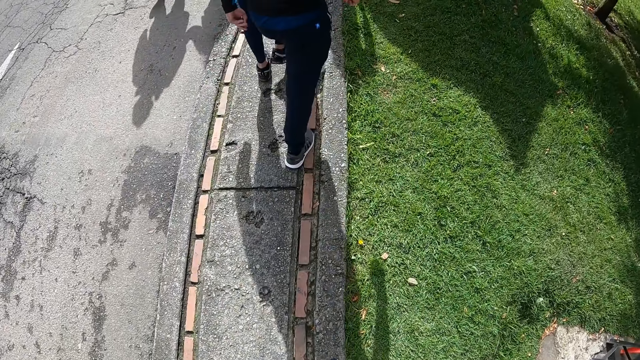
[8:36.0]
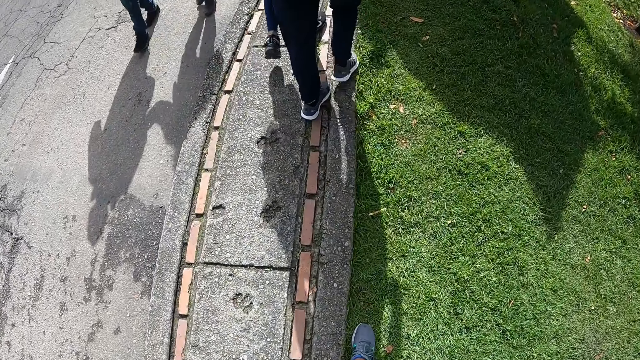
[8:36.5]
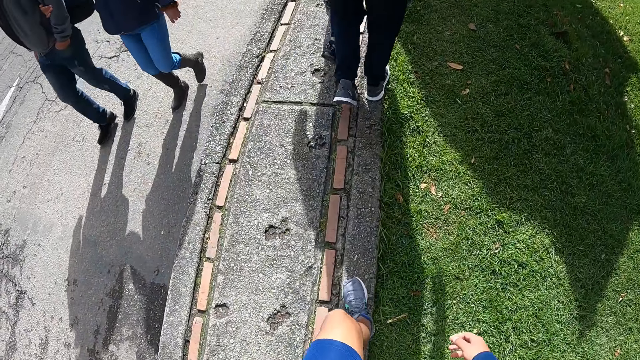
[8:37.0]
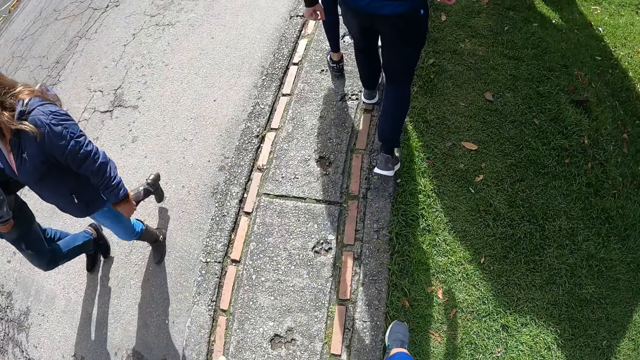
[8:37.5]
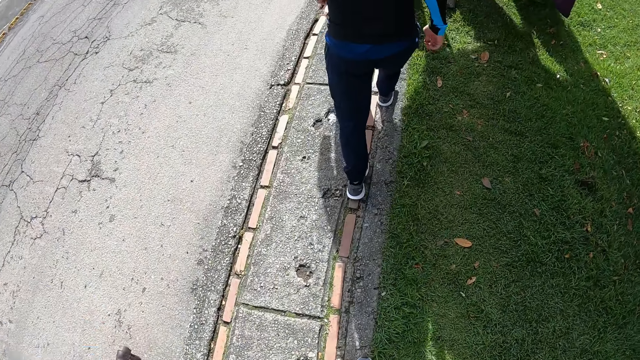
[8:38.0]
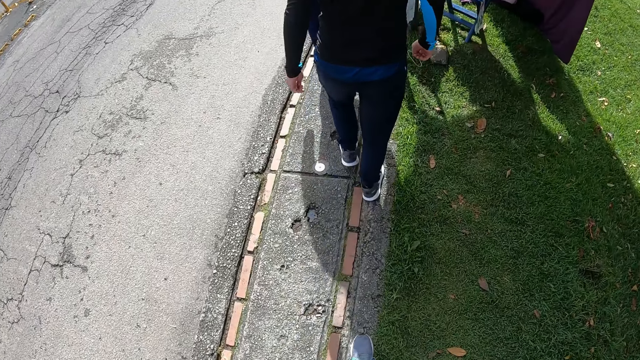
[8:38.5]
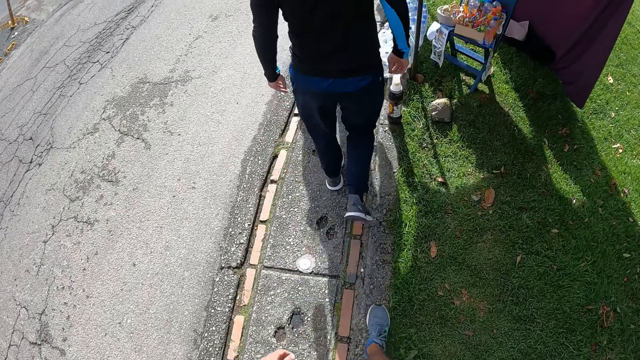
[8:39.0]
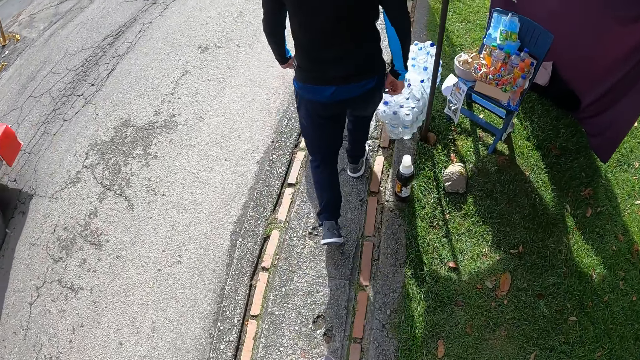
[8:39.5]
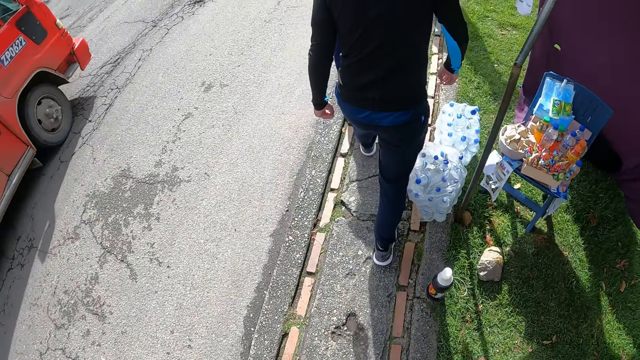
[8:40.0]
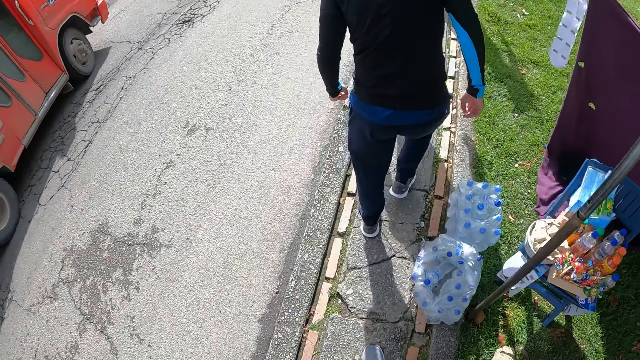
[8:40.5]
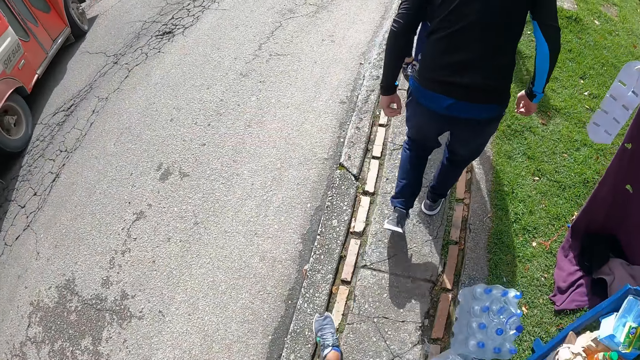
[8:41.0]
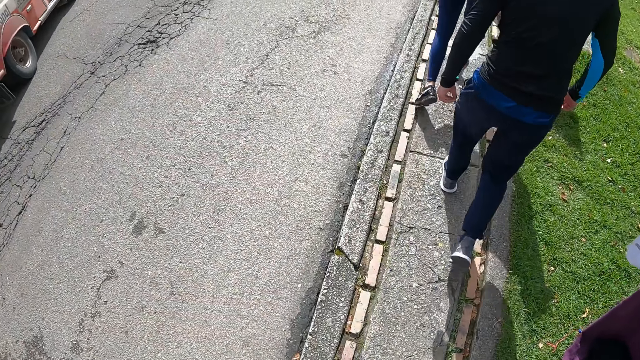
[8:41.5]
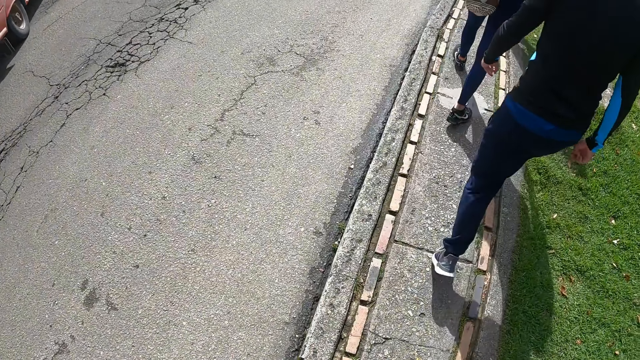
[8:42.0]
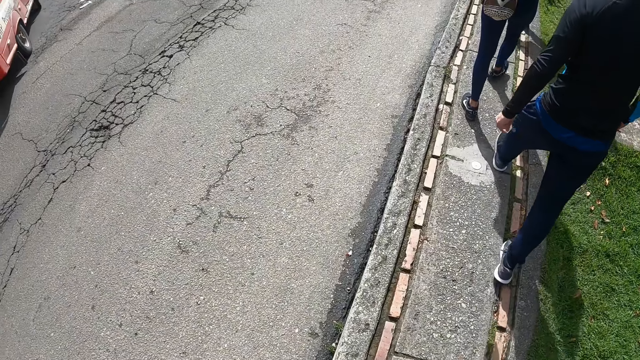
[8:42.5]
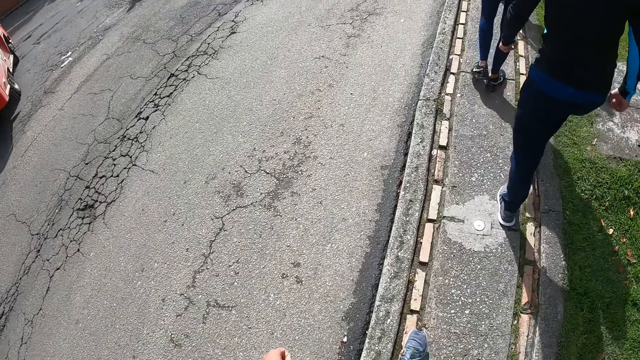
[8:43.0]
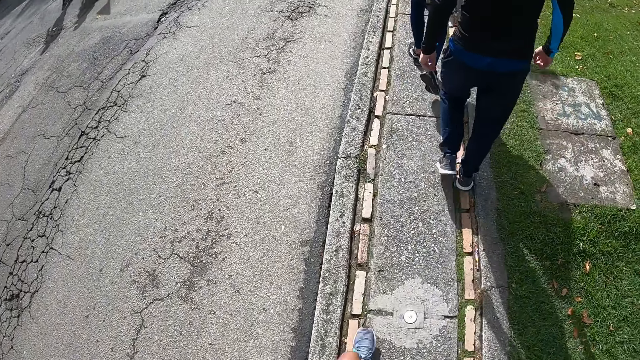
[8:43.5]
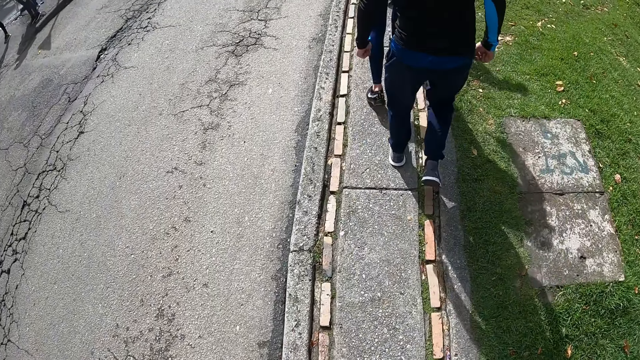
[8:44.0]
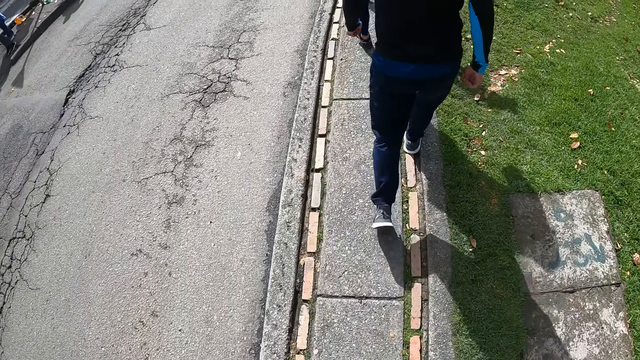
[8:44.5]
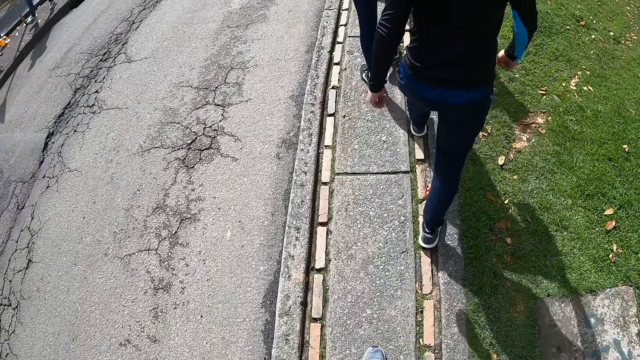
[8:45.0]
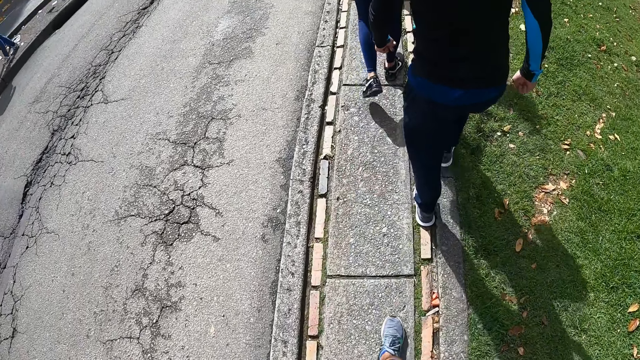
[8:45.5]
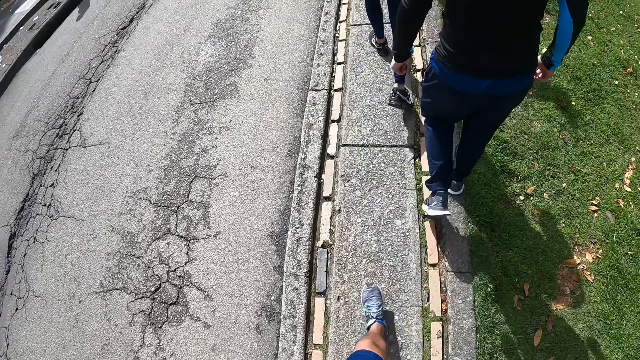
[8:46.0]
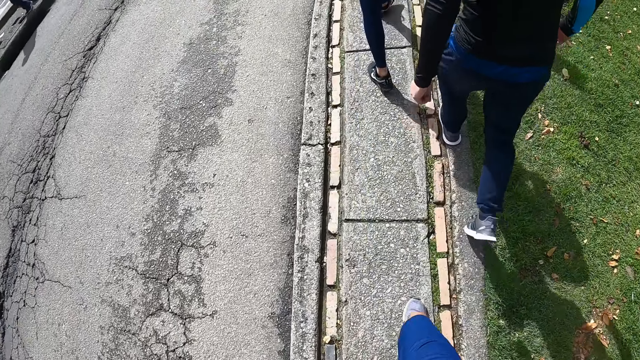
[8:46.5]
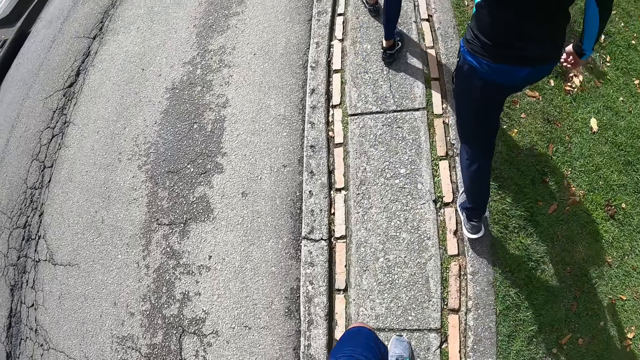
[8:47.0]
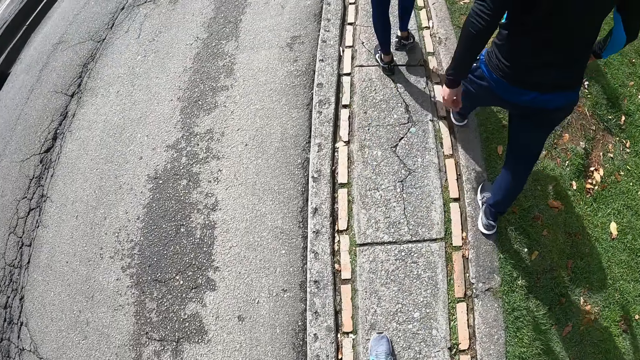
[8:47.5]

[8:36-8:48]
A red bus drives past the camera wearer. The red bus drives past a man.

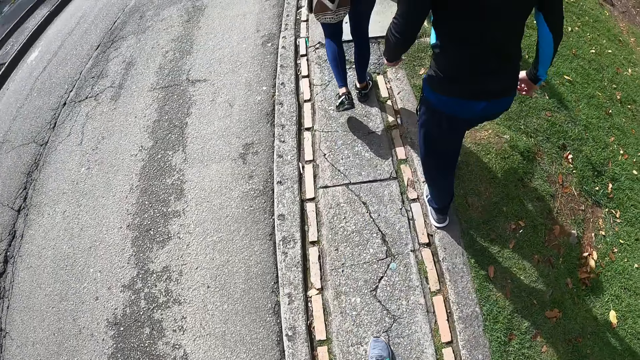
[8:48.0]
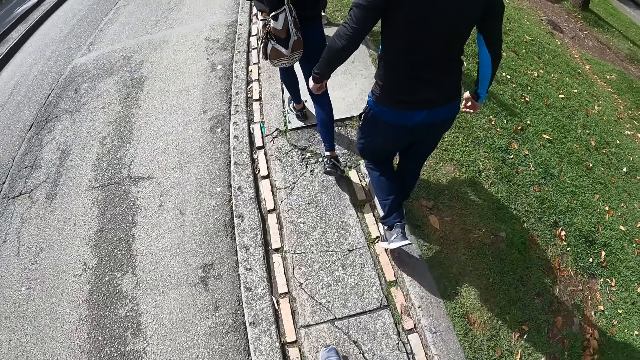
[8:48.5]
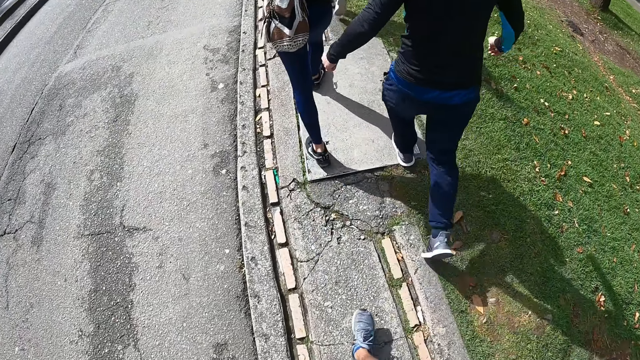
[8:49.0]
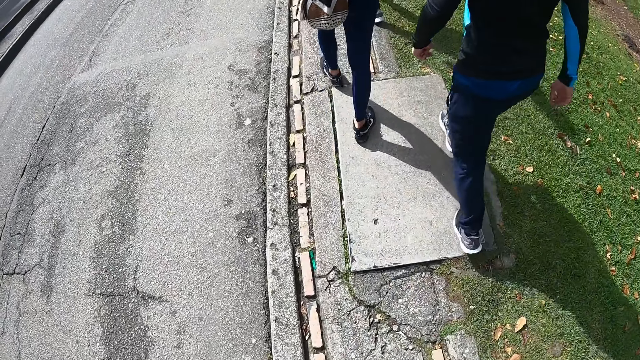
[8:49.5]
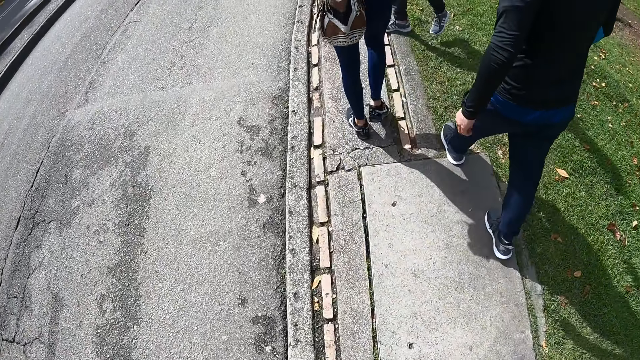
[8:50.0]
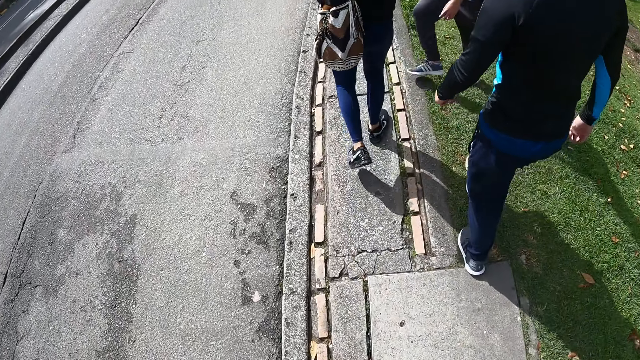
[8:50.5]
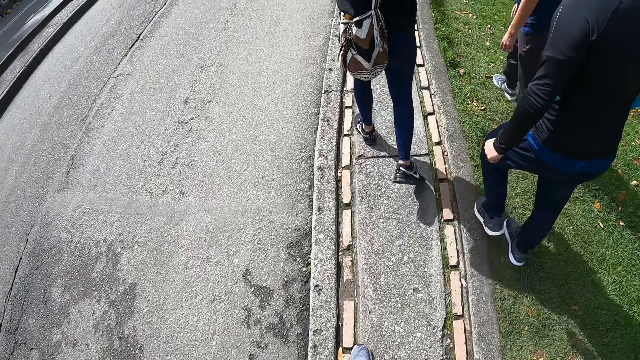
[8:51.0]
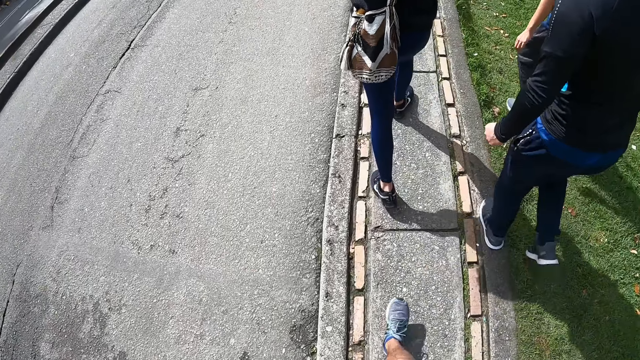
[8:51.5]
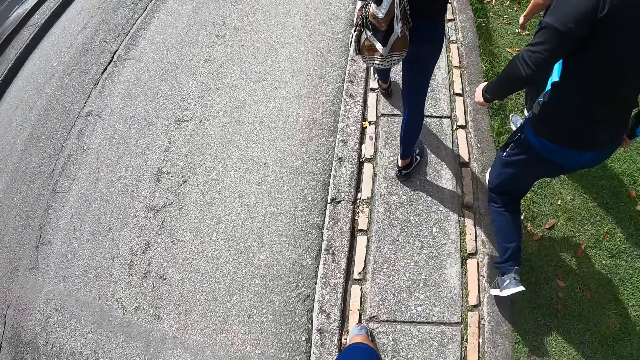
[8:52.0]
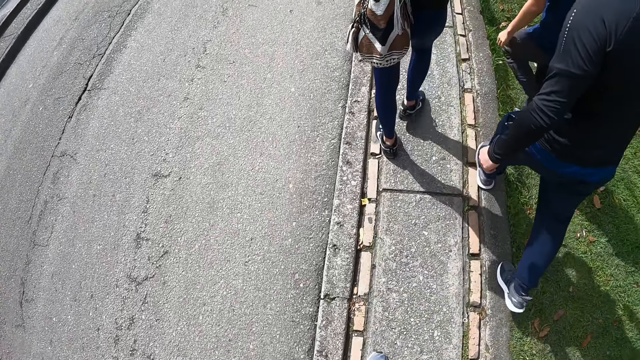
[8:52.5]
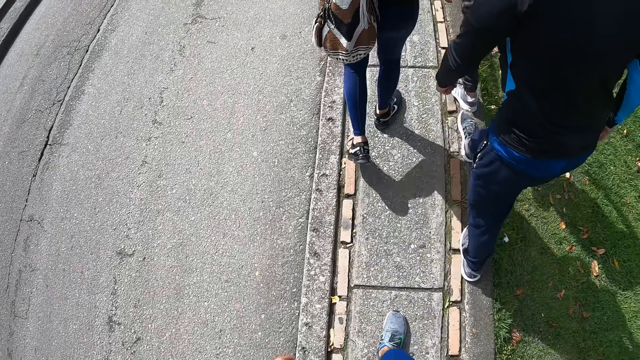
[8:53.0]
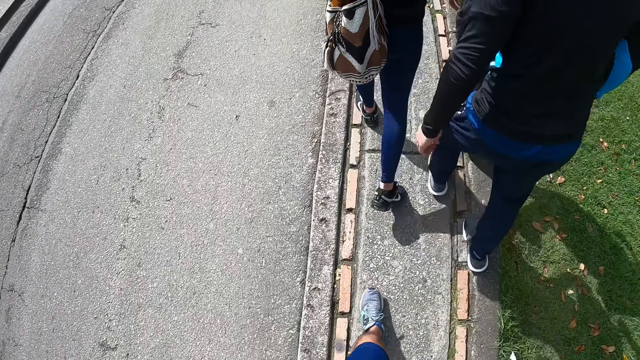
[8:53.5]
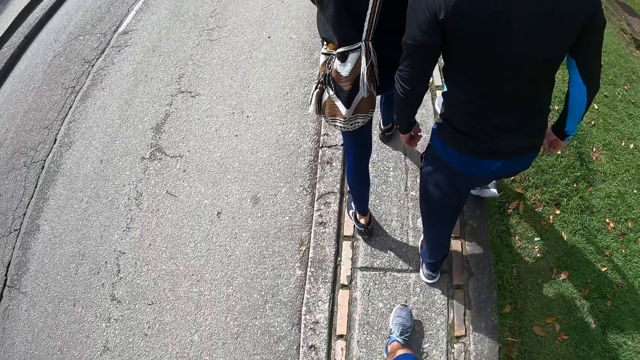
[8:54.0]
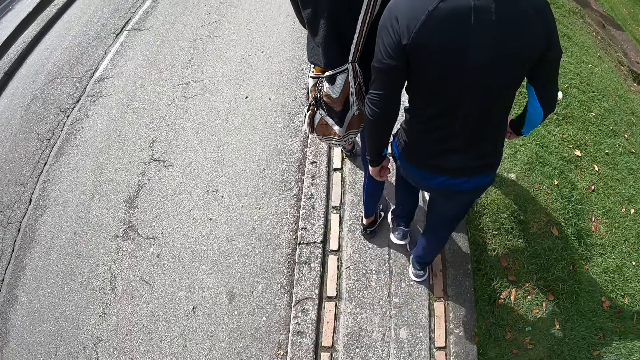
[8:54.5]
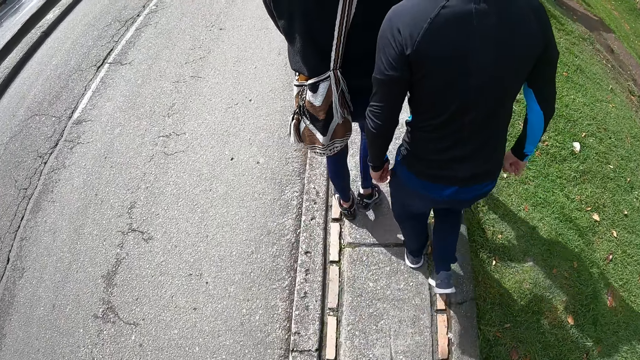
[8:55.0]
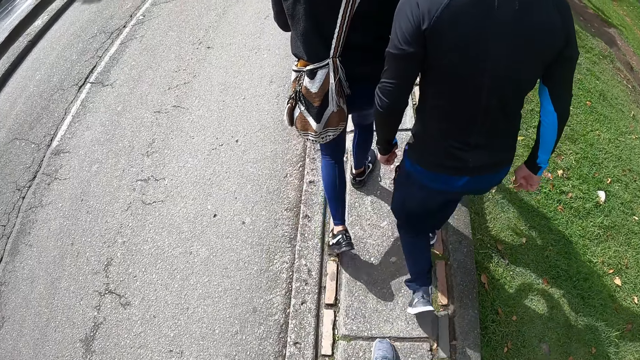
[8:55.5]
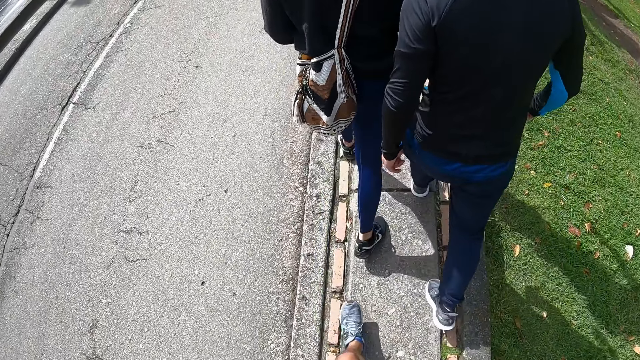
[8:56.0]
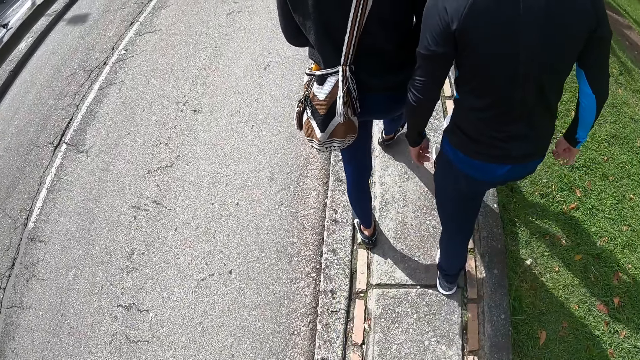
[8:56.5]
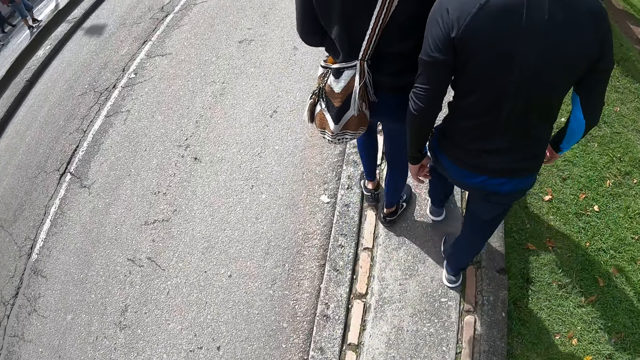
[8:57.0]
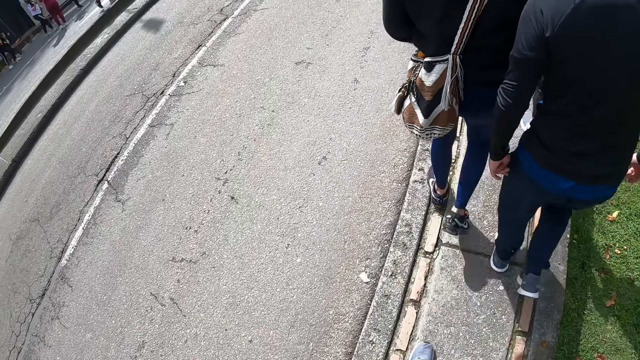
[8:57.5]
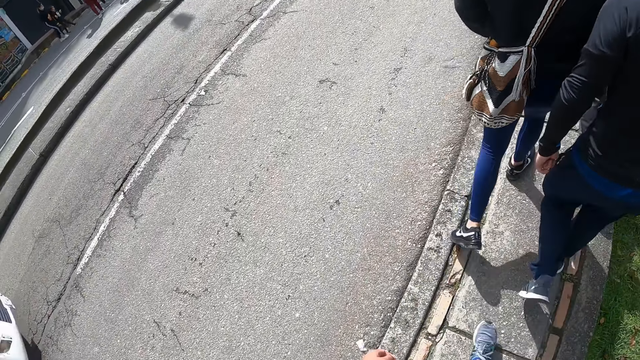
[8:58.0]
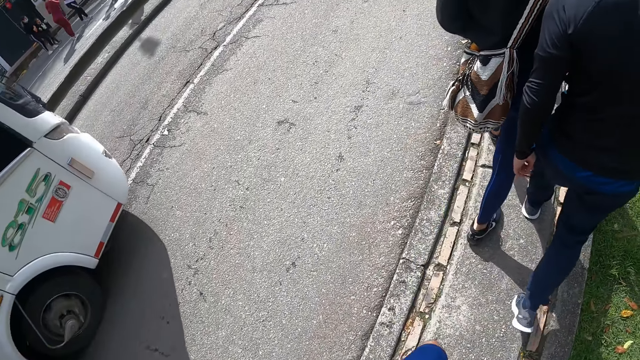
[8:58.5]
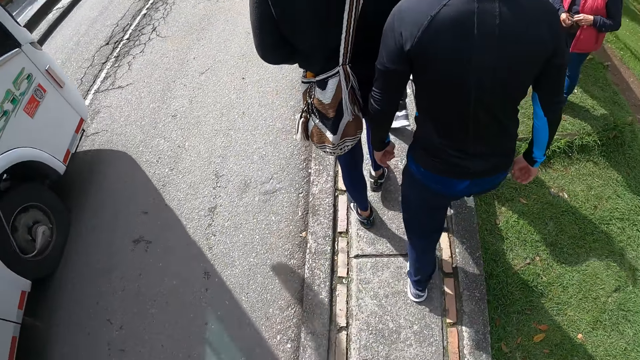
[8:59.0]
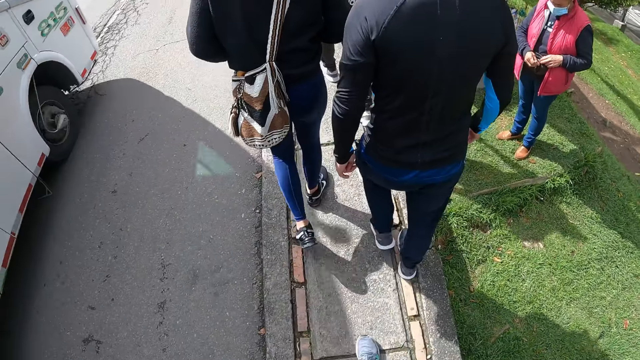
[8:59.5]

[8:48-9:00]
A white bus drives past the camera wearer. The white bus drives past a man. The white bus drives past another man.
